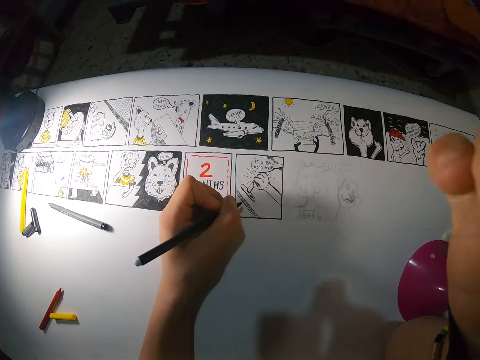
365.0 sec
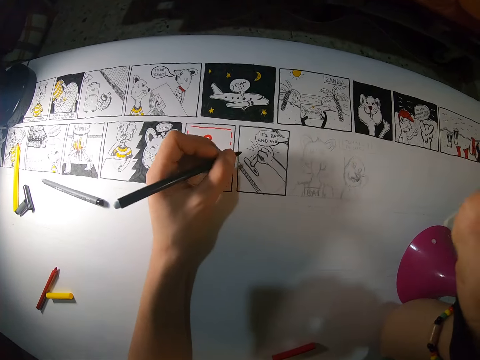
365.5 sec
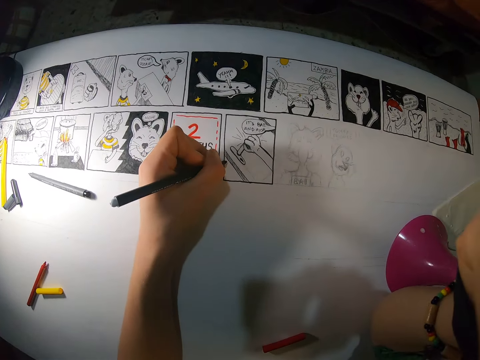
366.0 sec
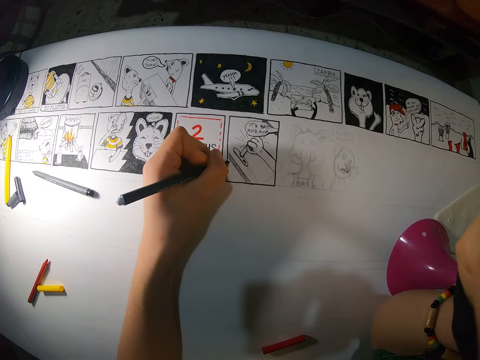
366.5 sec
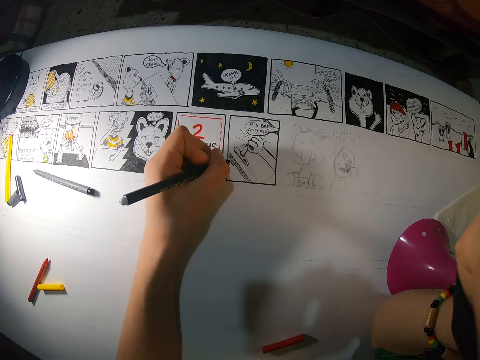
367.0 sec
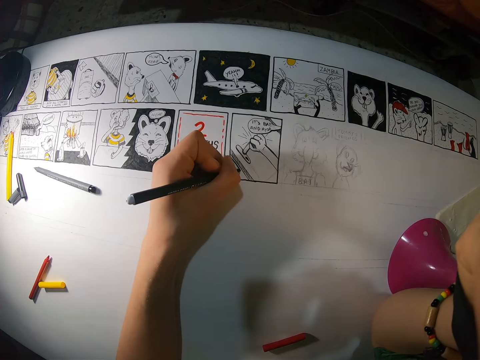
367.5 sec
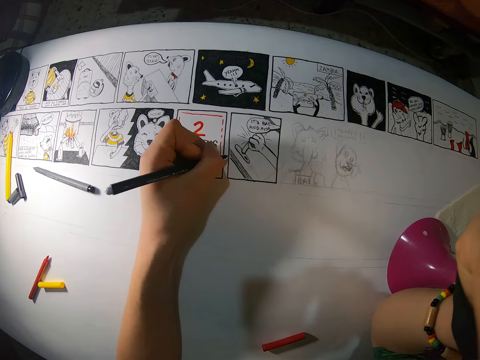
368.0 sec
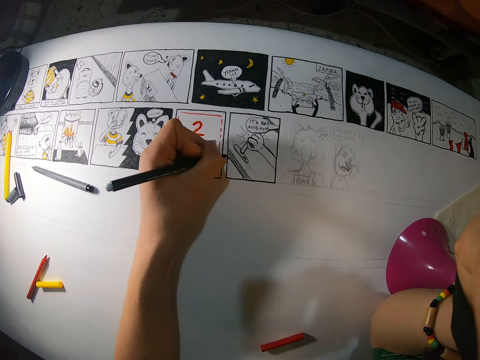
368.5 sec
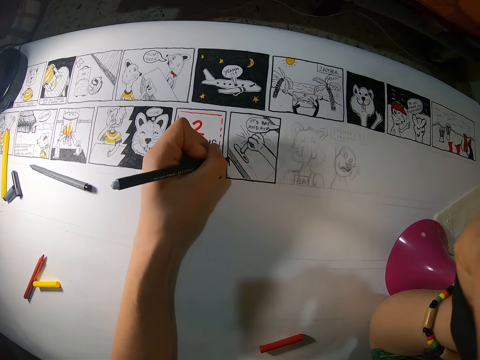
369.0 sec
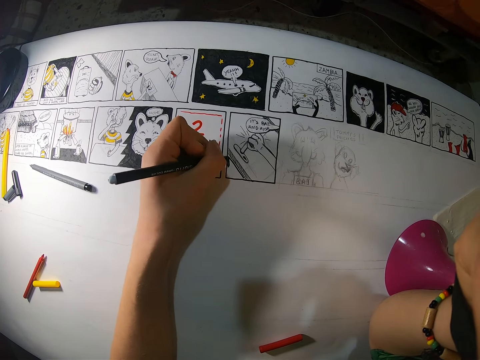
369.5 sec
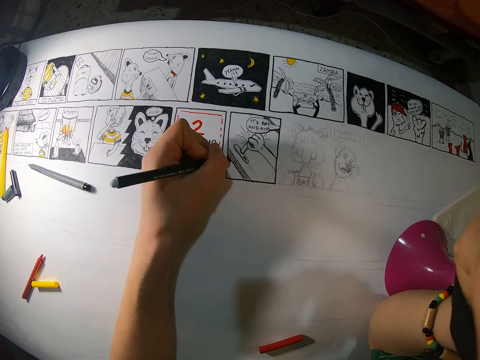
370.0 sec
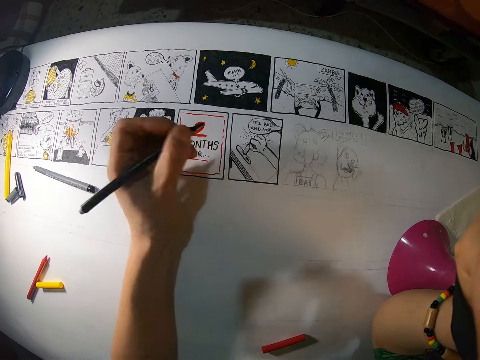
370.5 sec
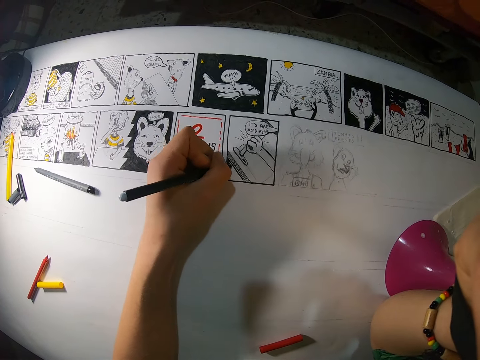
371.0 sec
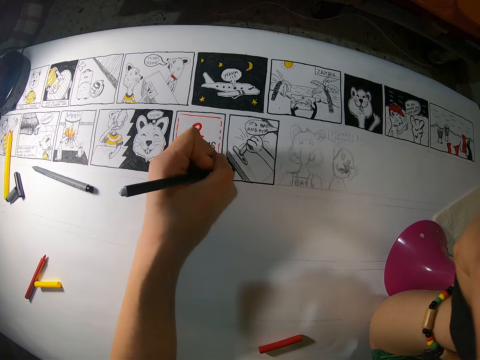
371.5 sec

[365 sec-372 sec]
The camera wearer draws cartoons on the paper with the pen in her left hand.

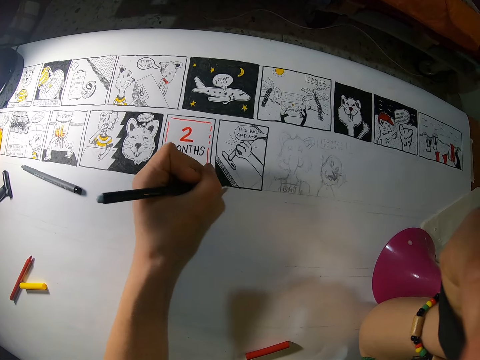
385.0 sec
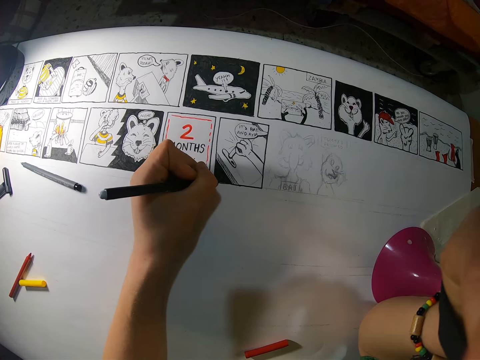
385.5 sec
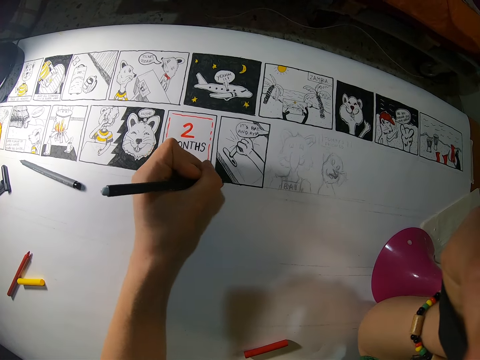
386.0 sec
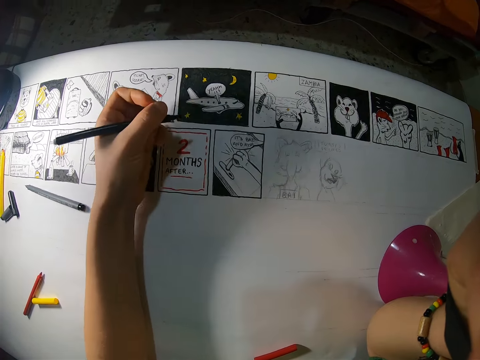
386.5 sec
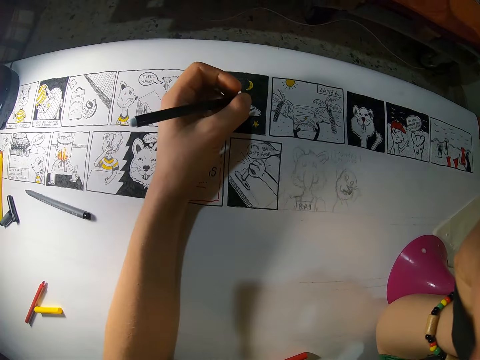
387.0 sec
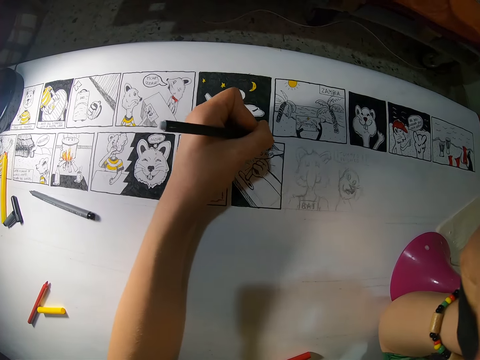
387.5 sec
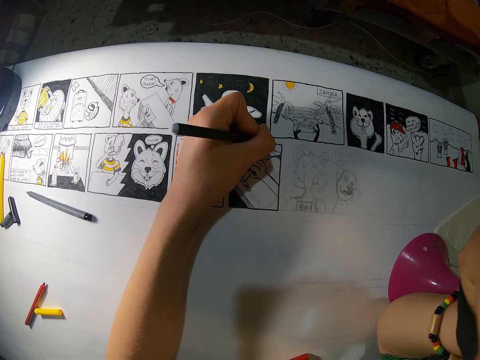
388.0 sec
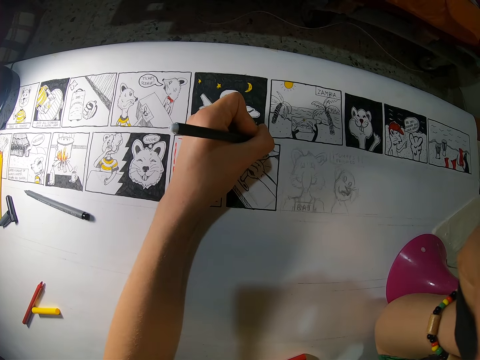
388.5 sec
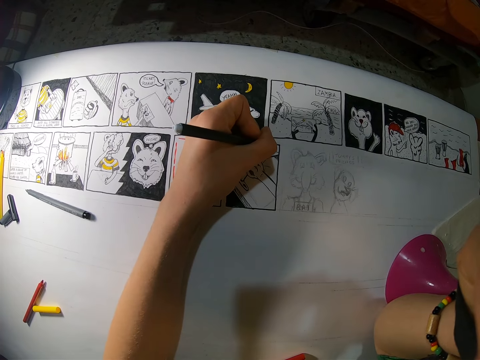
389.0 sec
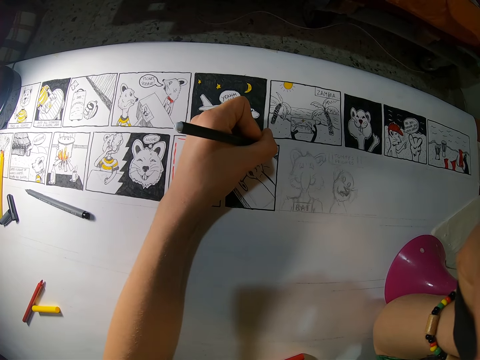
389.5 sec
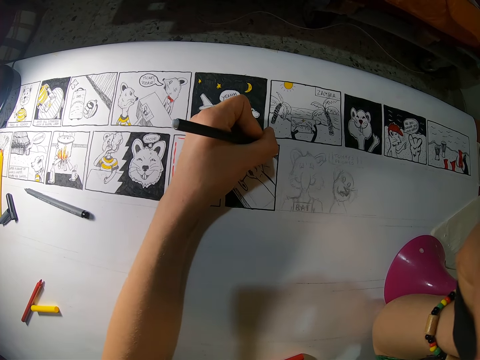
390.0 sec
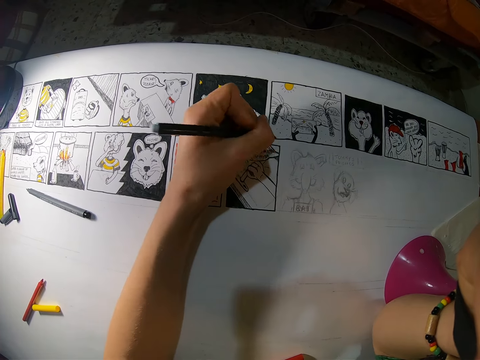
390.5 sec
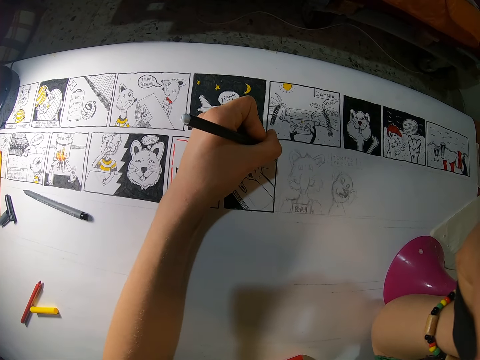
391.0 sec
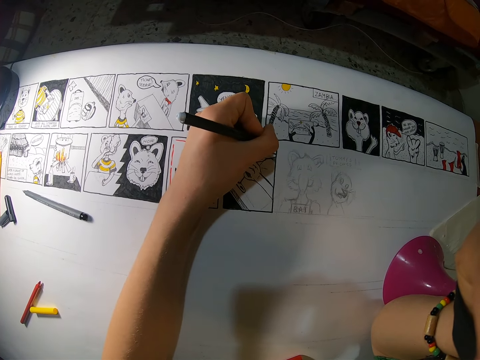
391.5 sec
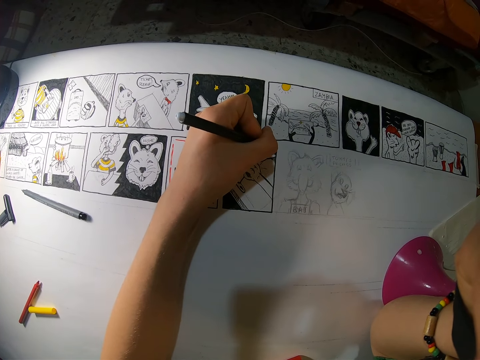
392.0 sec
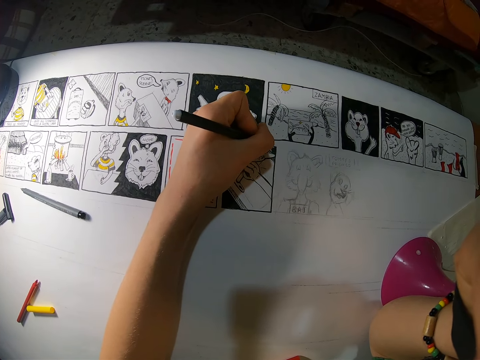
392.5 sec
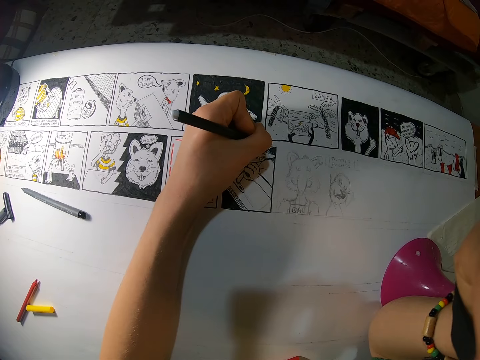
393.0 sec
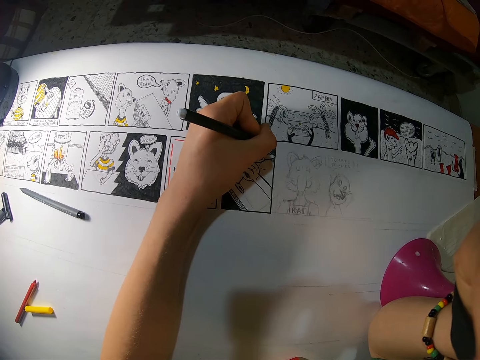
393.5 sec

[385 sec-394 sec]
The camera wearer holds the black pen. They draw on the paper.

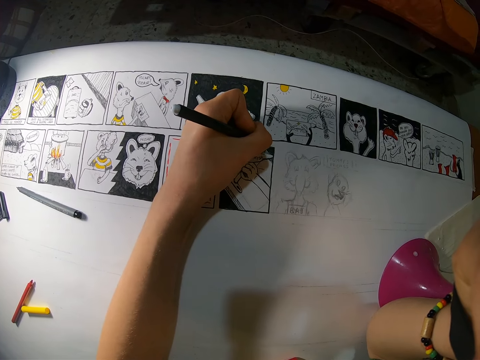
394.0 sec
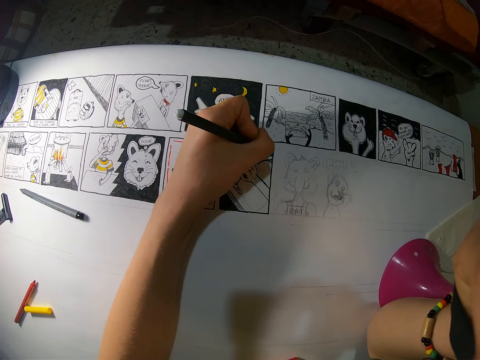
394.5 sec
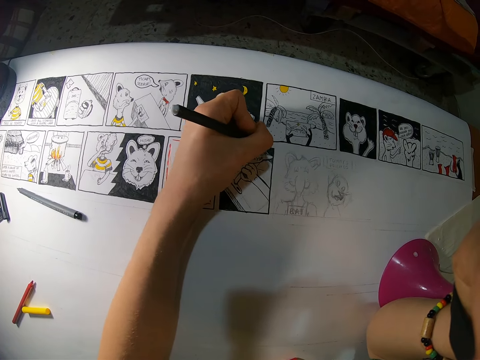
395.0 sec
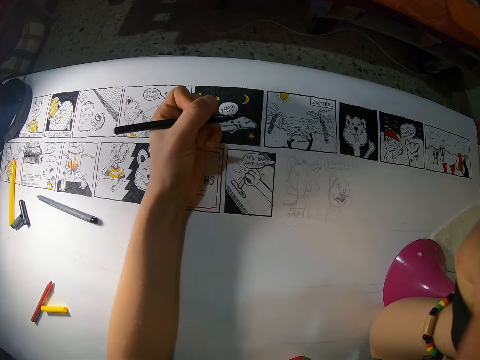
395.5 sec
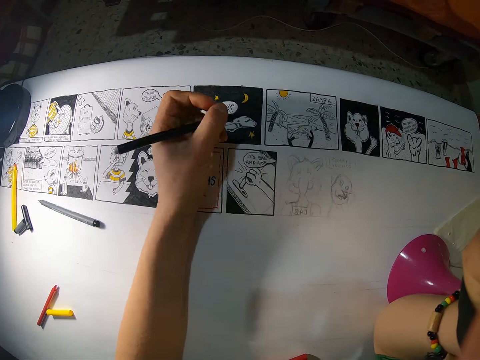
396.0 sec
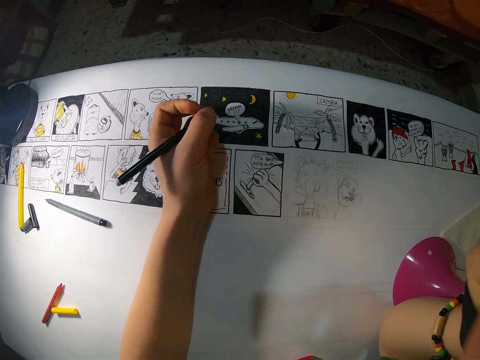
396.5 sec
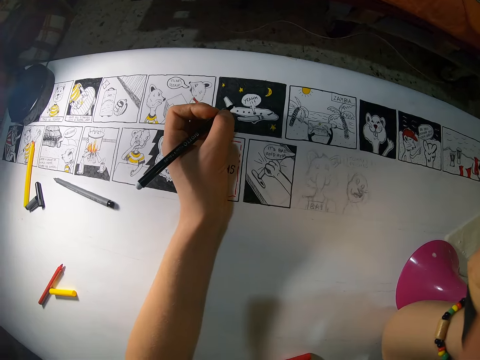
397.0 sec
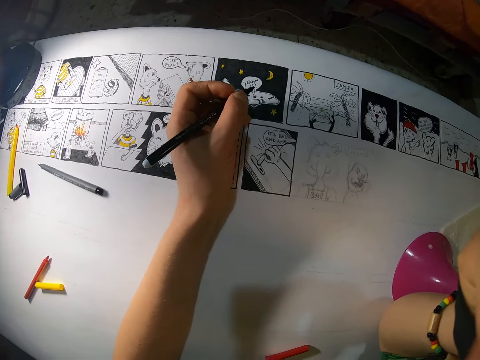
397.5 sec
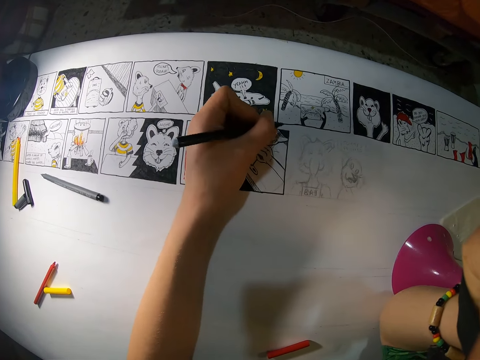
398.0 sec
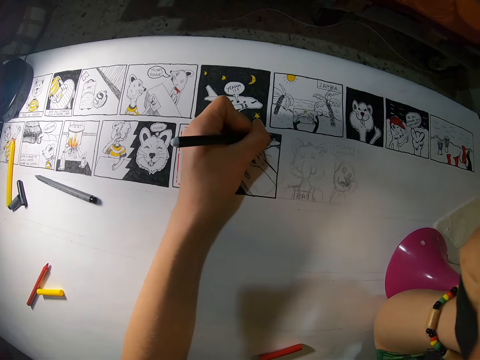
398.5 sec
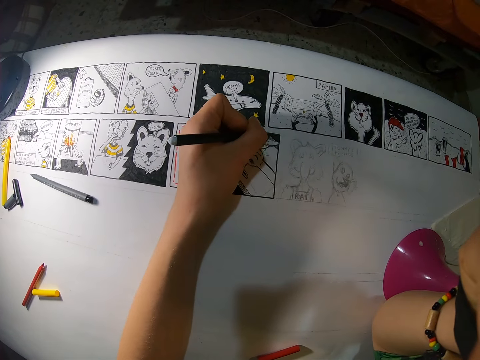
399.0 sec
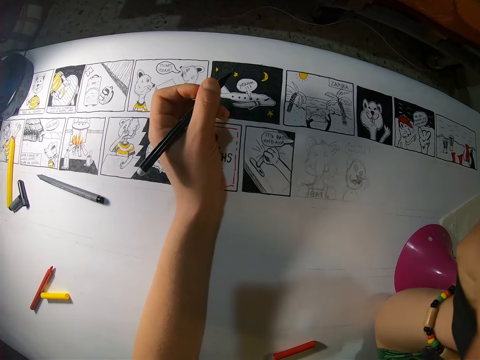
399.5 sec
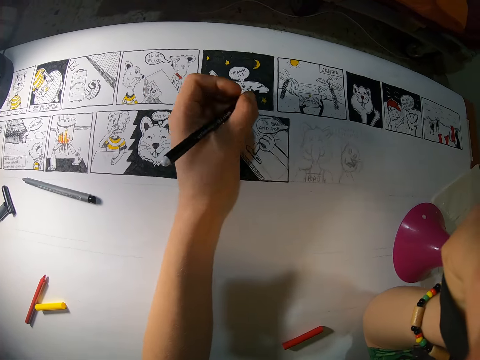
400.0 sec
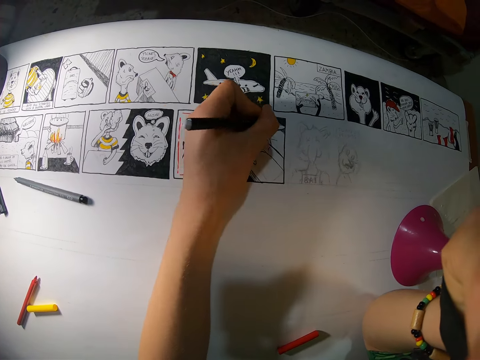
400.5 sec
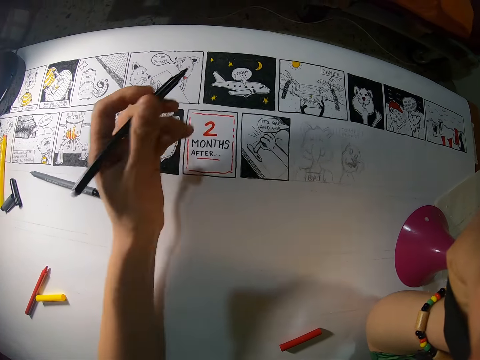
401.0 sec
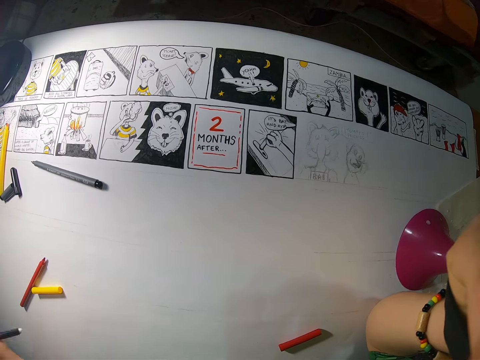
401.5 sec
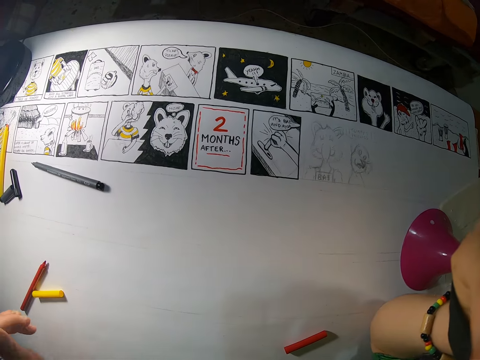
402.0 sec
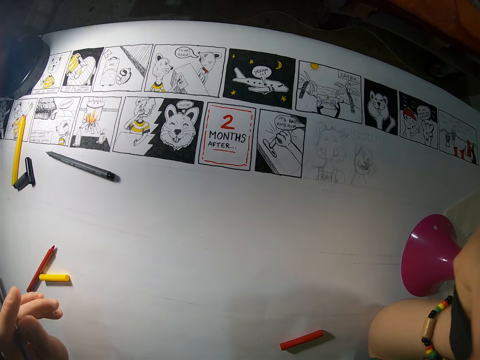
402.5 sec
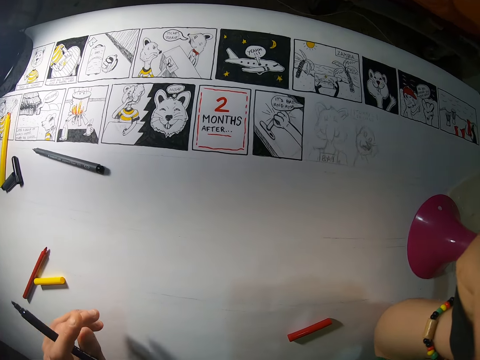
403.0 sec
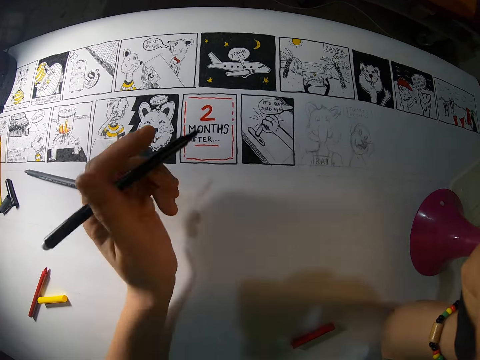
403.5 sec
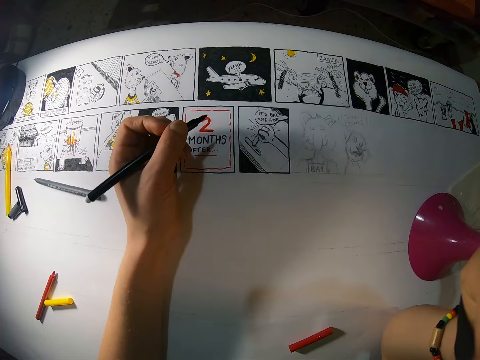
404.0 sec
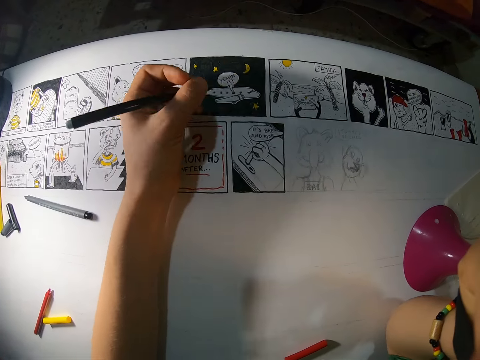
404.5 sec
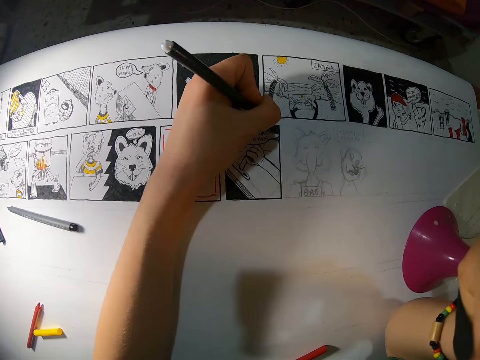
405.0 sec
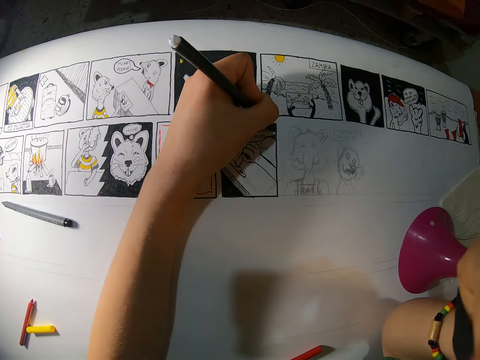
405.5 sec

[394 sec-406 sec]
The camera wearer holds the black pen. They draw on the paper. They hold the black pen. They hold it again. They shake the black pen. They hold the black pen. They draw on the paper.
